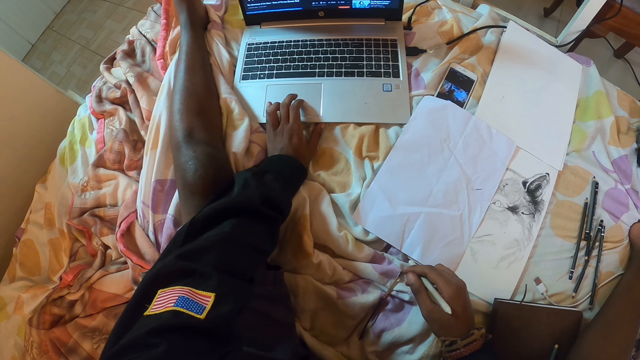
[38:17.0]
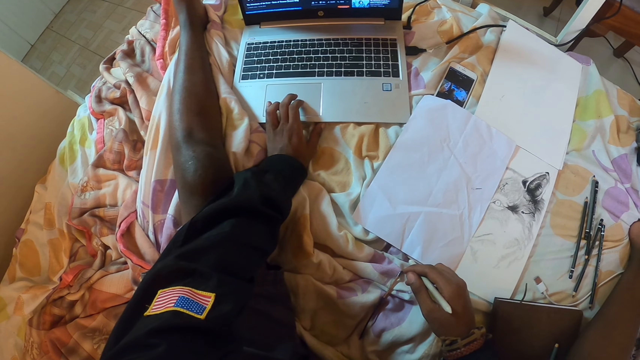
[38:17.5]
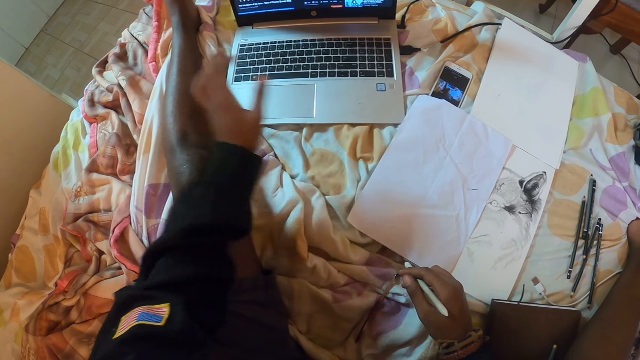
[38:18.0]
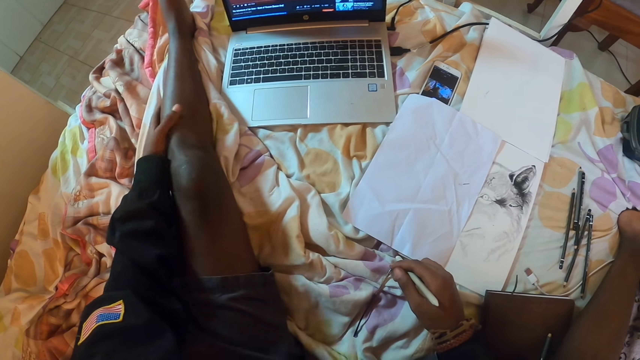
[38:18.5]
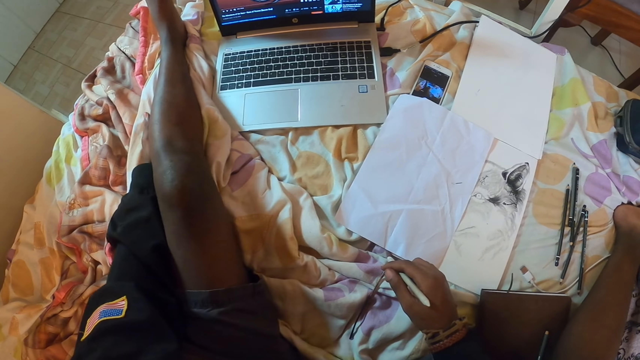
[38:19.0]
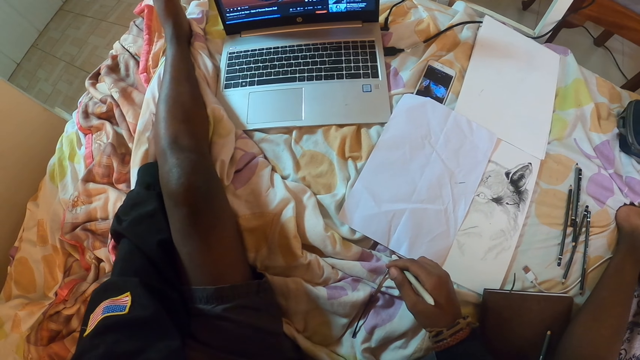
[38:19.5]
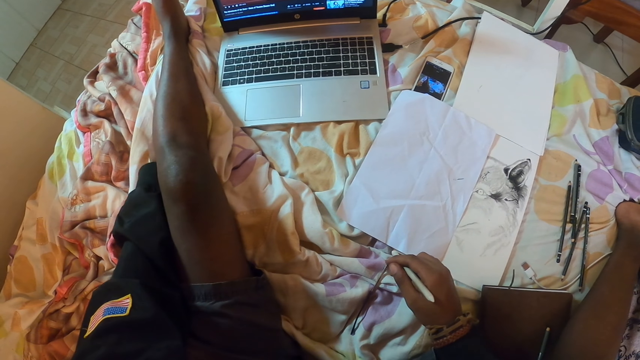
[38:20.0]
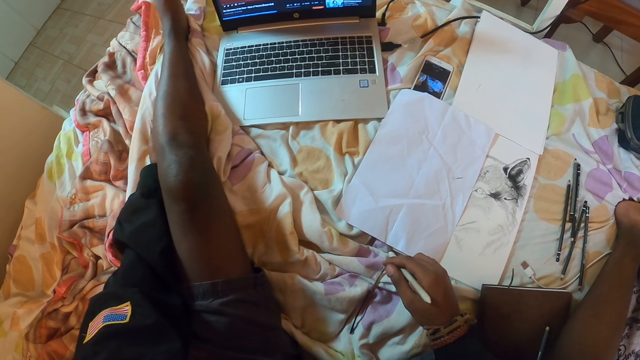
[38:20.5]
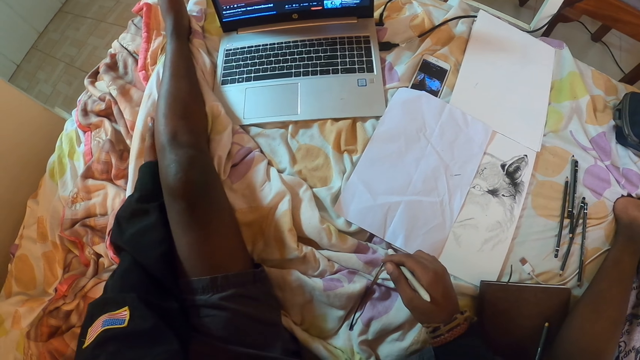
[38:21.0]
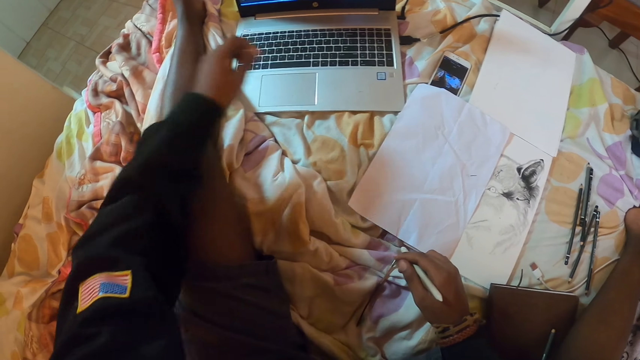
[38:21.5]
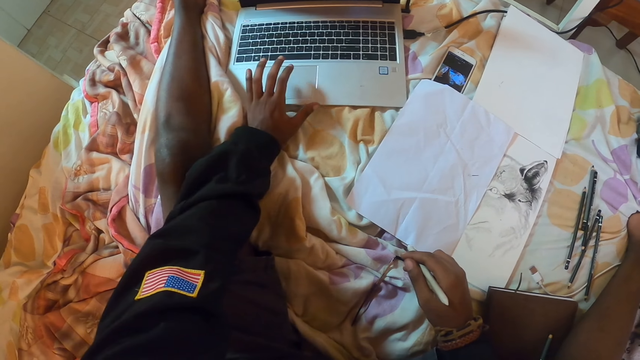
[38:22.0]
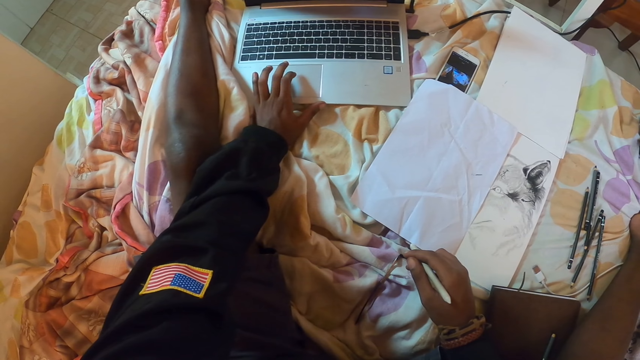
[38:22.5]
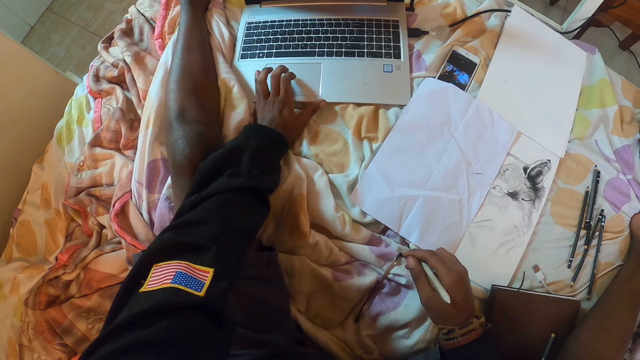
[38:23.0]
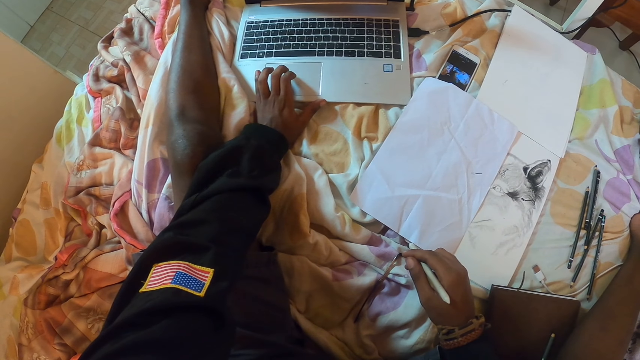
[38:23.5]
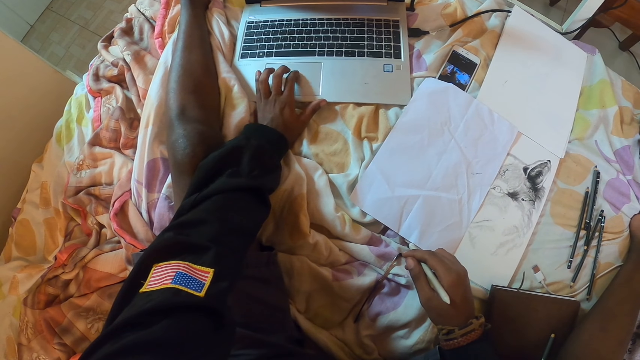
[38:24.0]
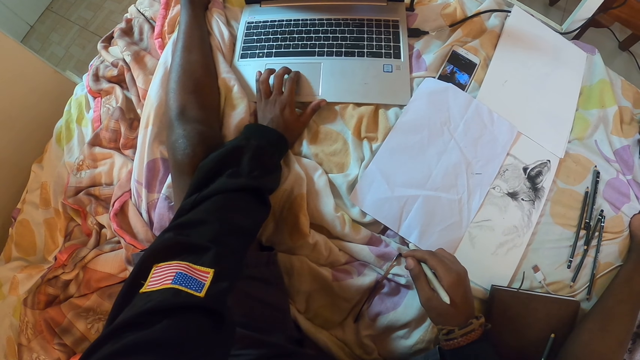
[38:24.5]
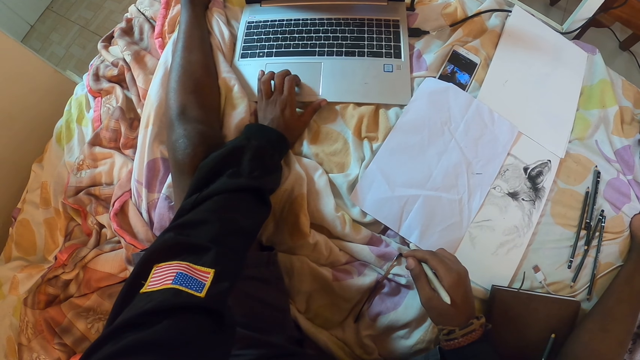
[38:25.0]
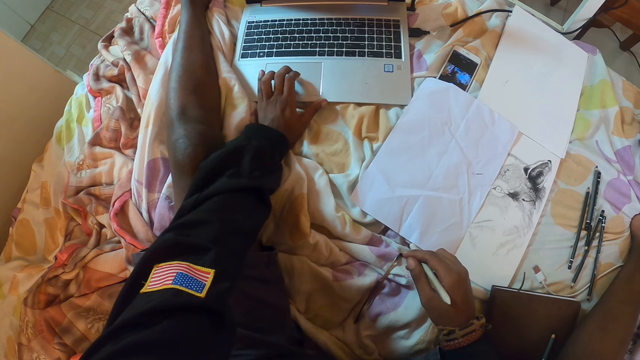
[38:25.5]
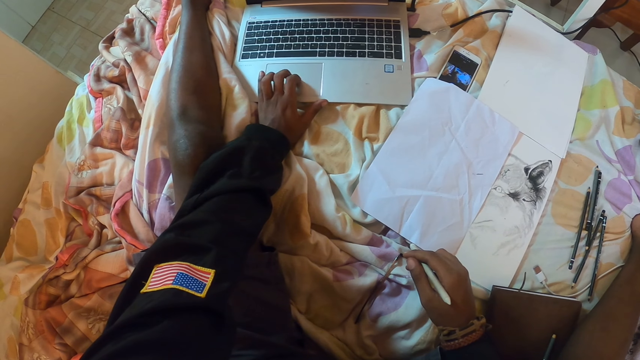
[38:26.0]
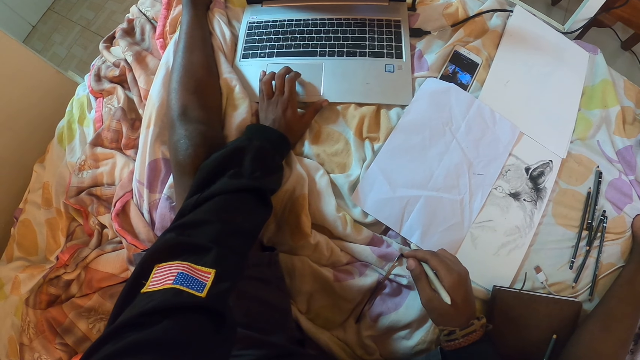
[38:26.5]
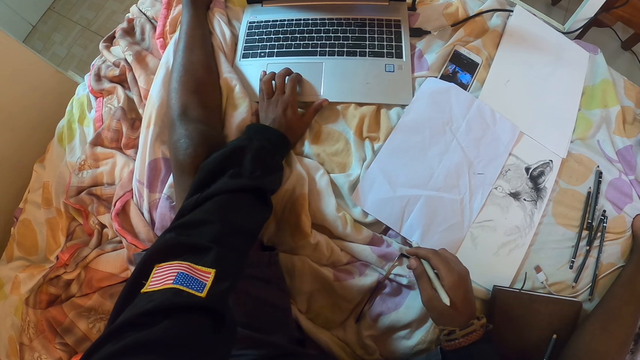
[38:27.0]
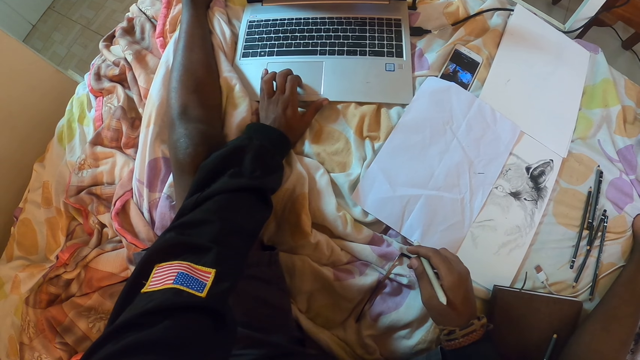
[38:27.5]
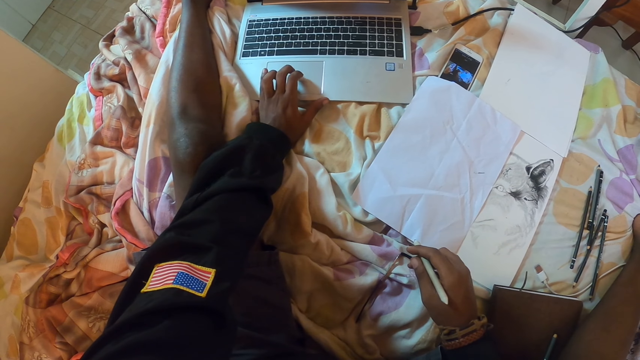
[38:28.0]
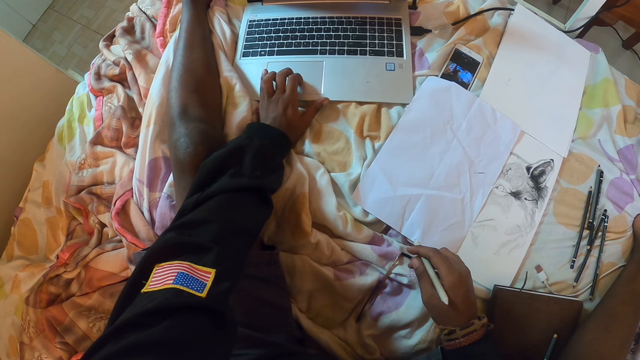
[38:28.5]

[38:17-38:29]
The camera wearer touches the left leg. They scratch the leg with the fingers. They operate the laptop with the hand. They touch a touchpad with the left hand.

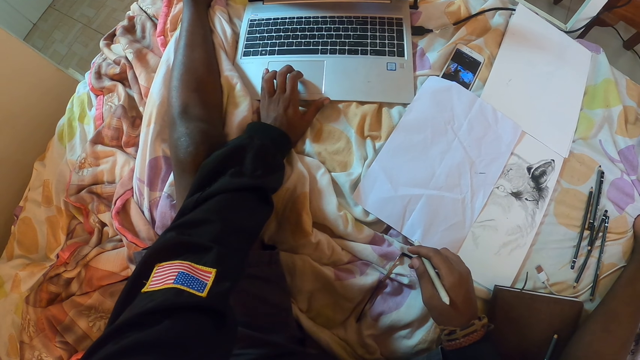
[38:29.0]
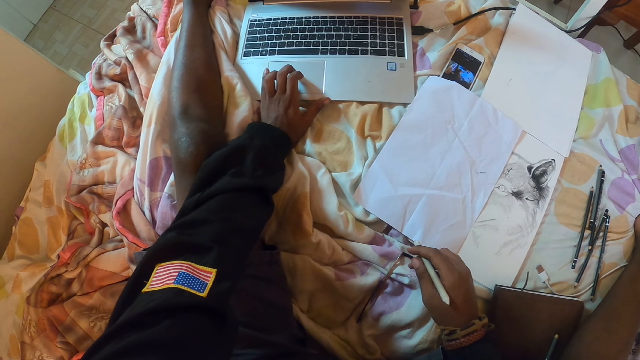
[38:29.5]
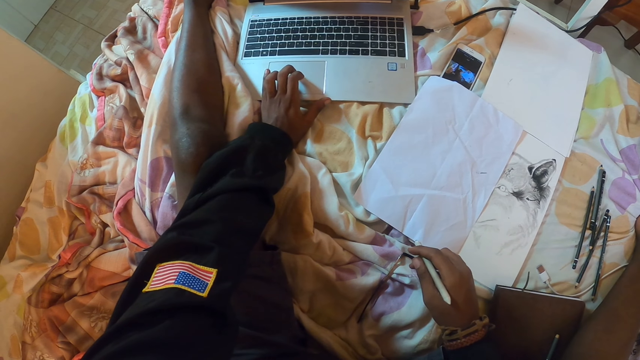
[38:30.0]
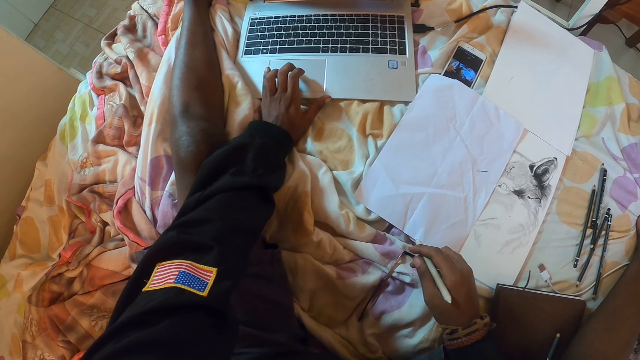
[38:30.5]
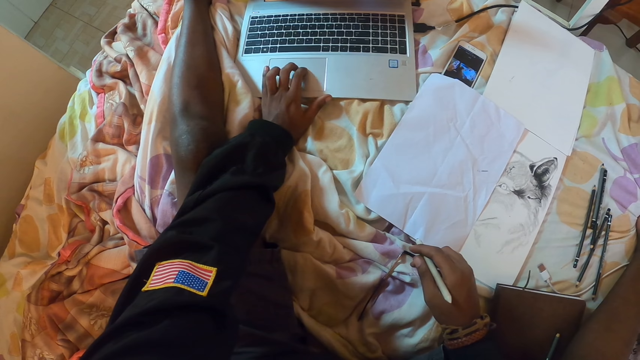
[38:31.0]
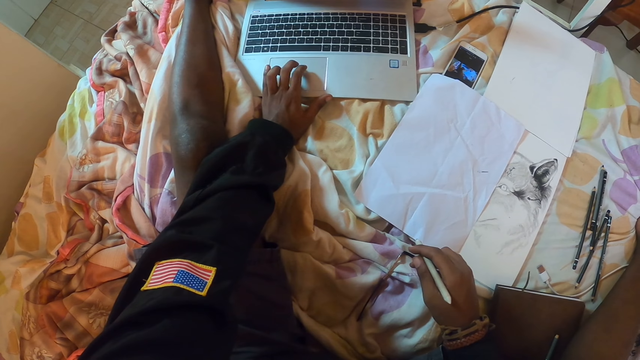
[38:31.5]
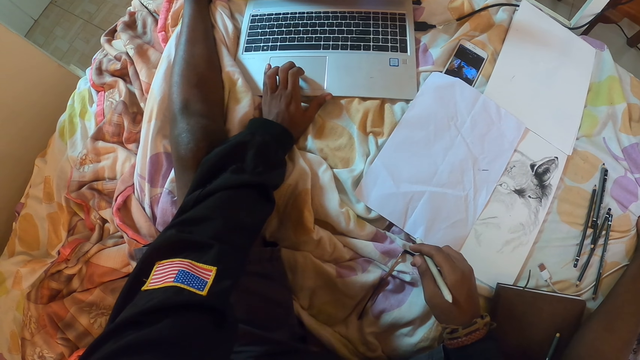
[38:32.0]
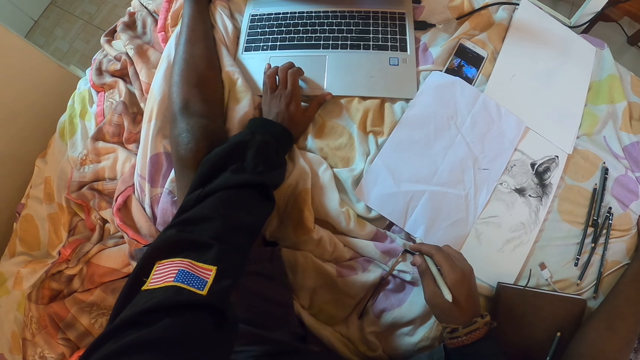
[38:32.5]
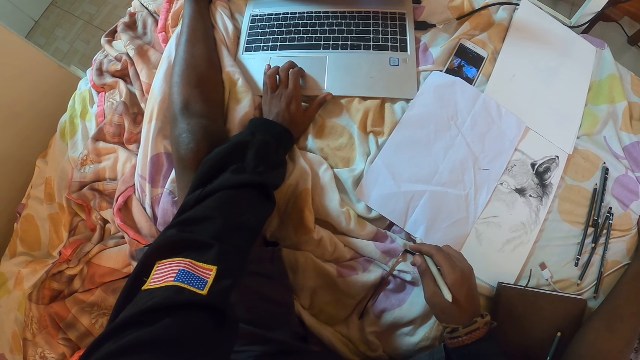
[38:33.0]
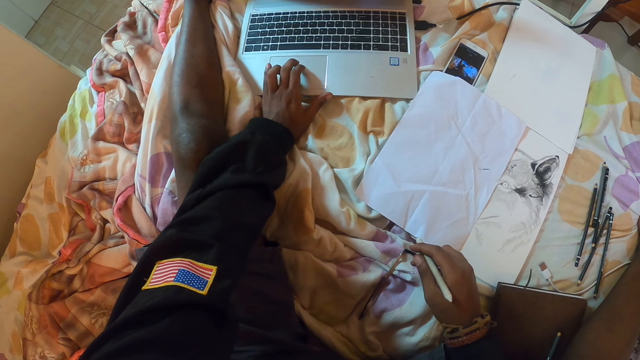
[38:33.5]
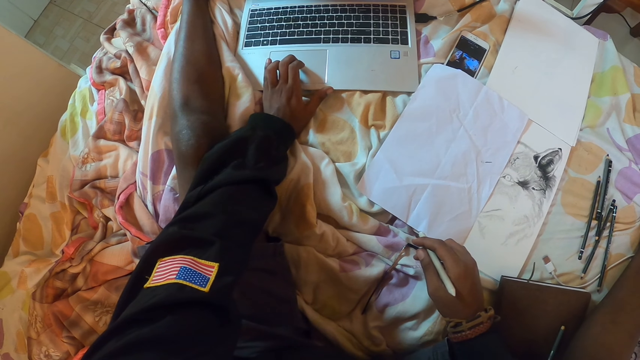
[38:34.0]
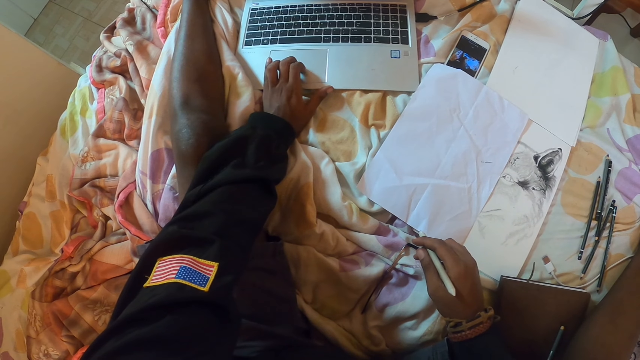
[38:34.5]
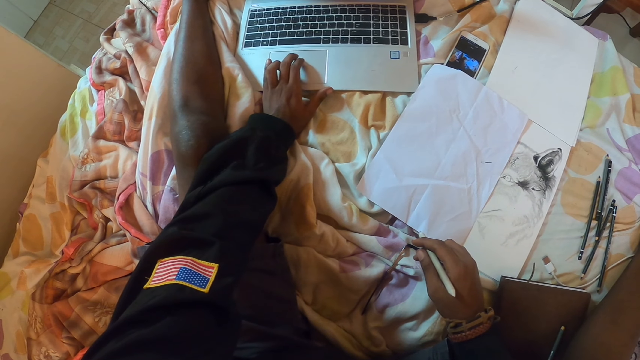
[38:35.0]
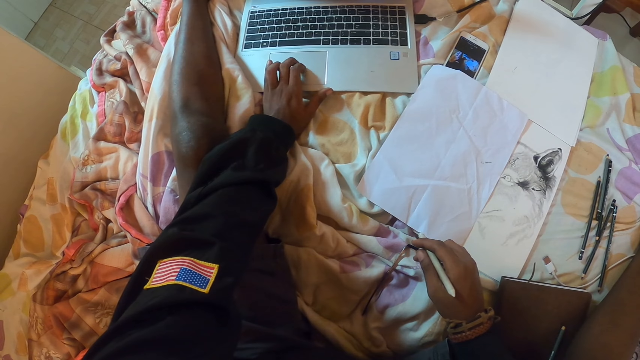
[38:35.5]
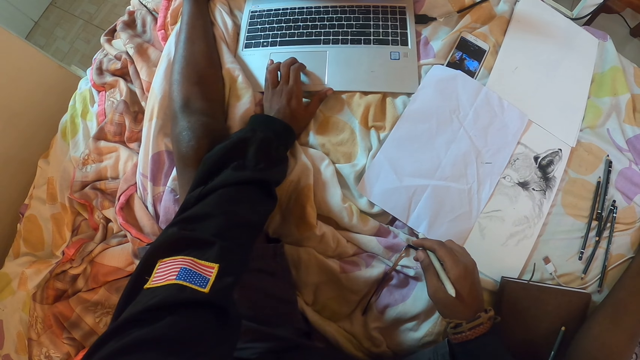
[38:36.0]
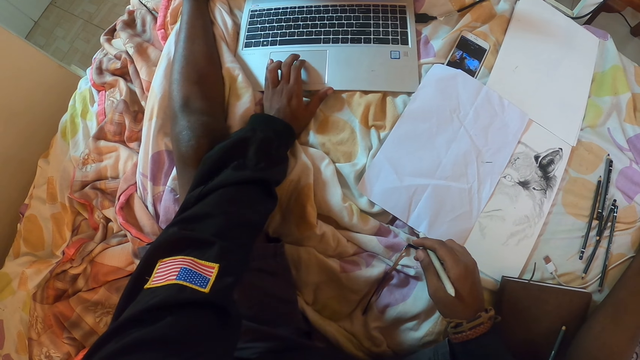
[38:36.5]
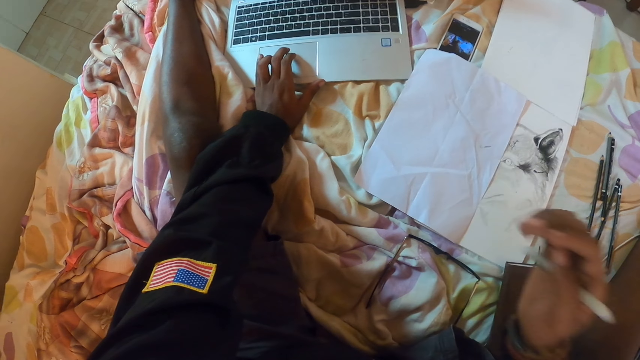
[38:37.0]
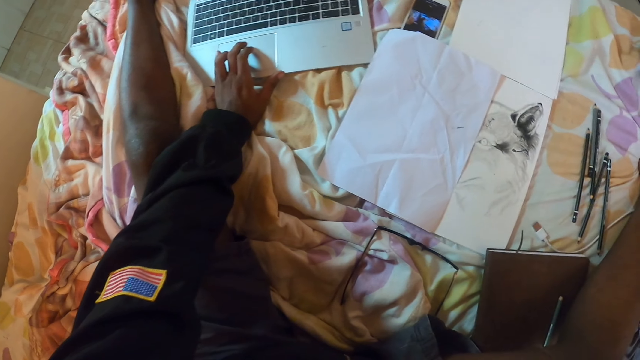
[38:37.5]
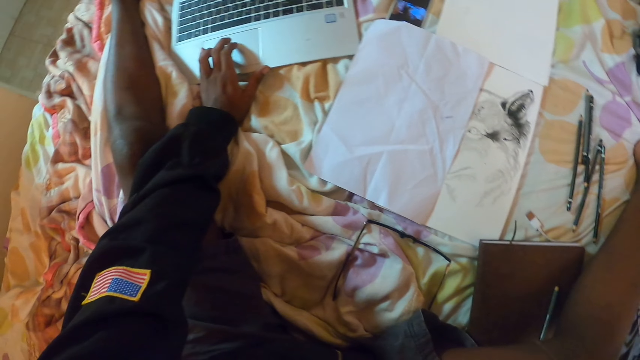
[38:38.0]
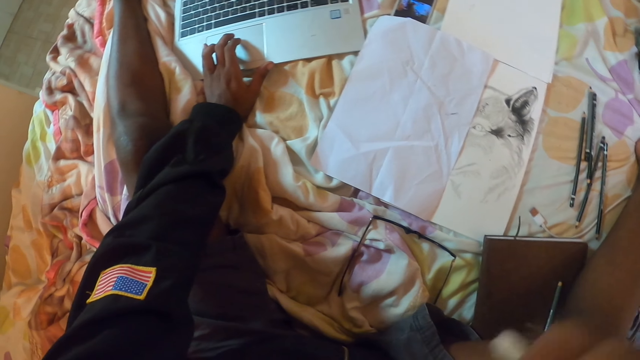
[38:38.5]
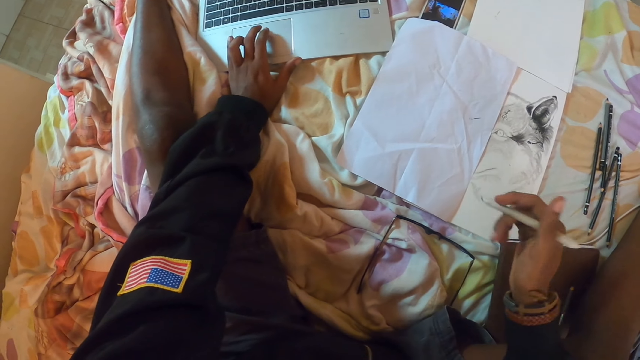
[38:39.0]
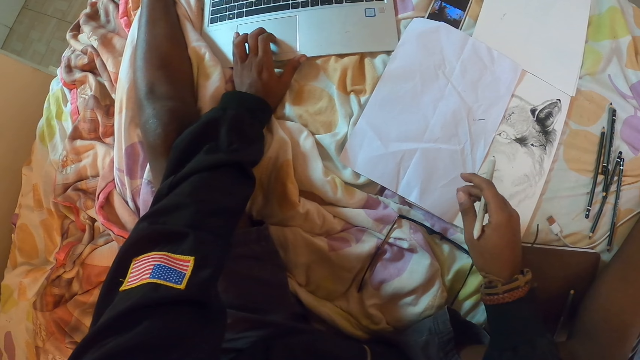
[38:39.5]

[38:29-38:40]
The camera wearer raises the hand. They touch the face with the right hand.
